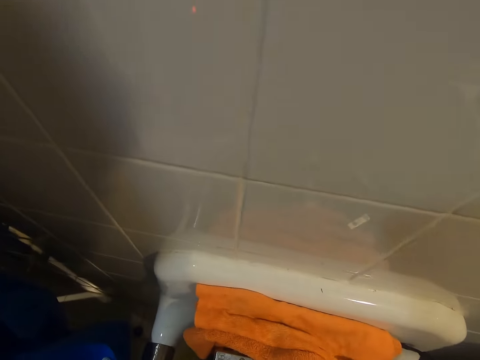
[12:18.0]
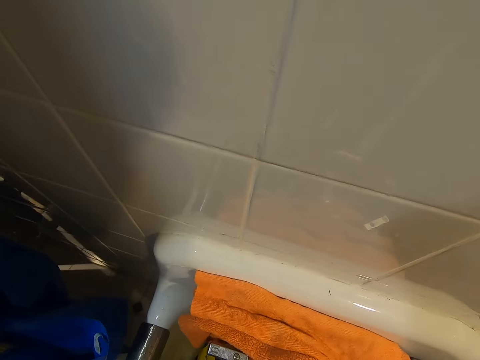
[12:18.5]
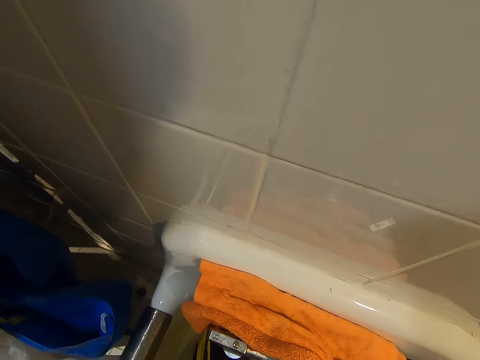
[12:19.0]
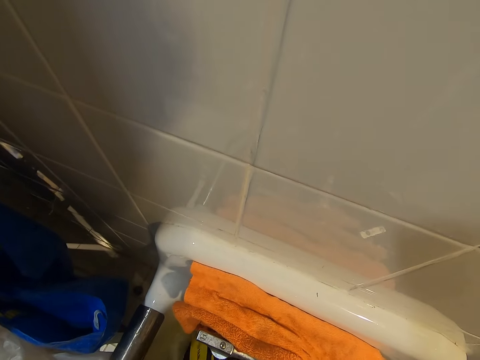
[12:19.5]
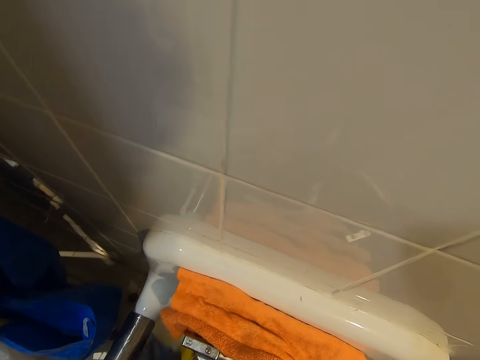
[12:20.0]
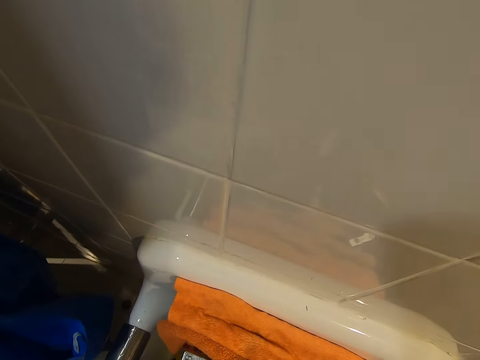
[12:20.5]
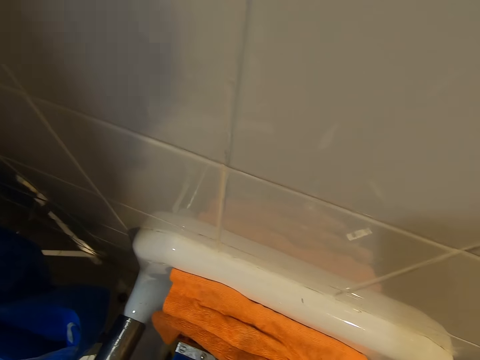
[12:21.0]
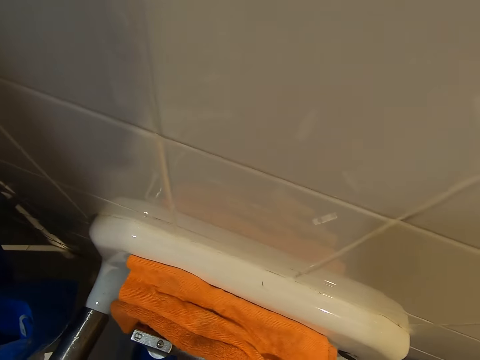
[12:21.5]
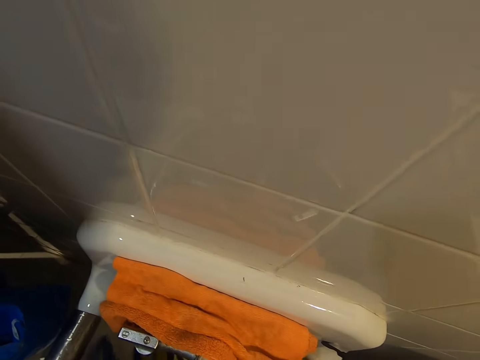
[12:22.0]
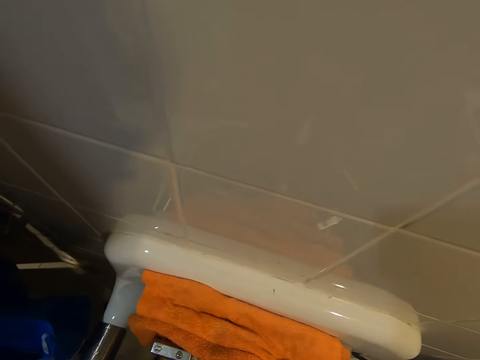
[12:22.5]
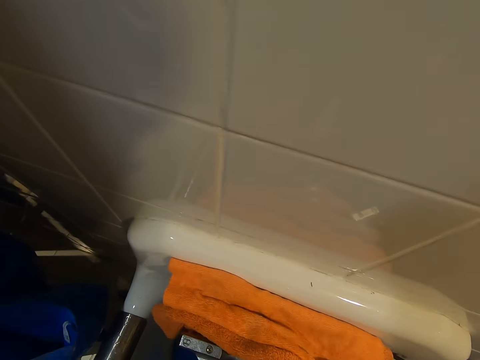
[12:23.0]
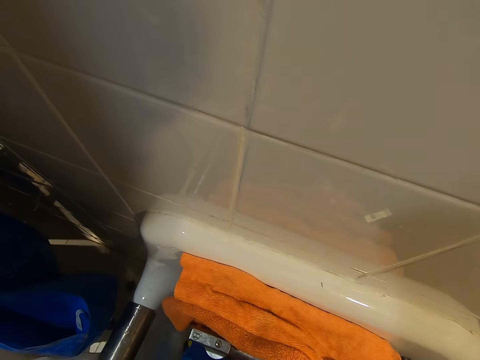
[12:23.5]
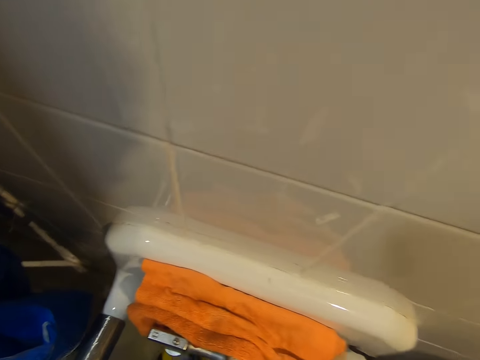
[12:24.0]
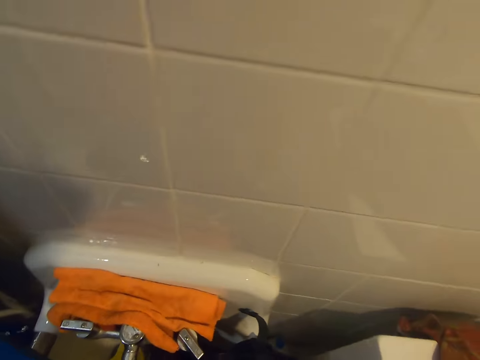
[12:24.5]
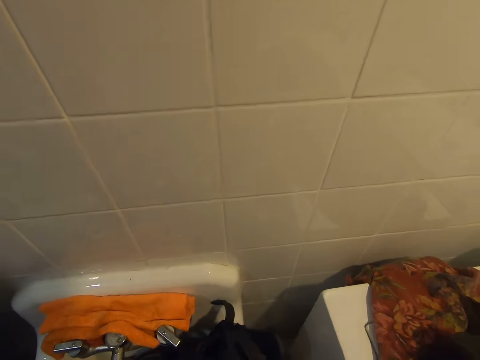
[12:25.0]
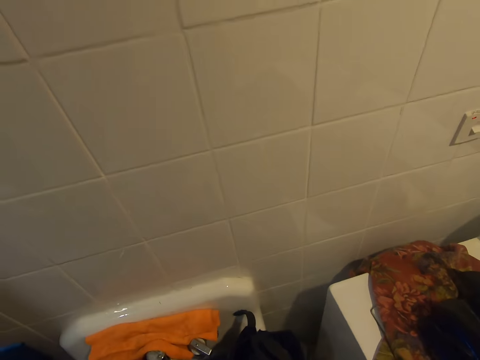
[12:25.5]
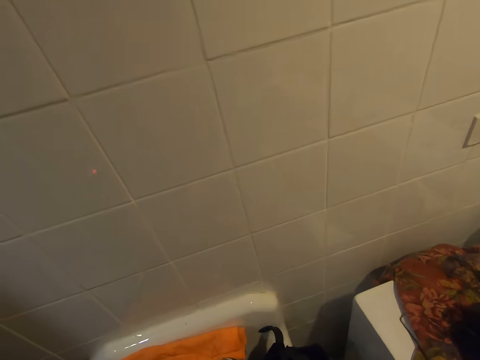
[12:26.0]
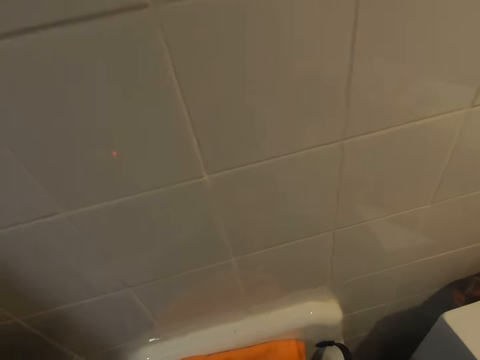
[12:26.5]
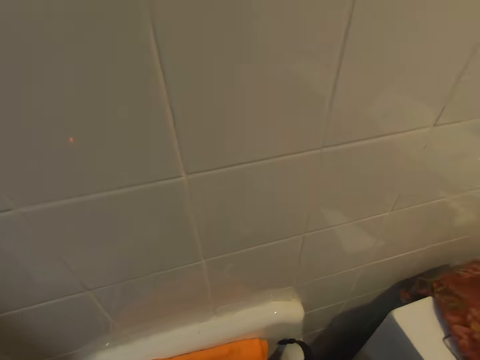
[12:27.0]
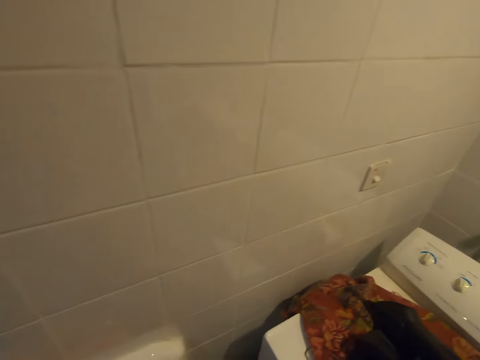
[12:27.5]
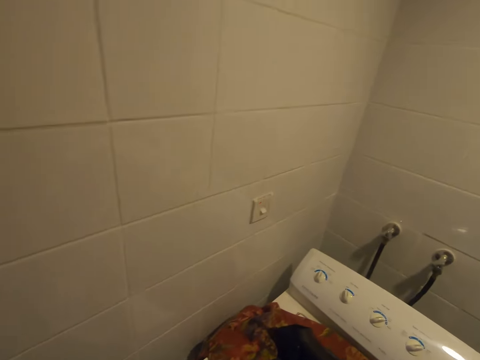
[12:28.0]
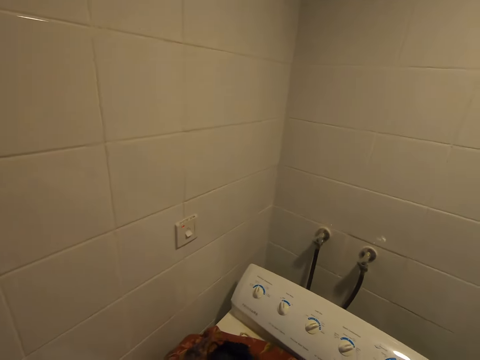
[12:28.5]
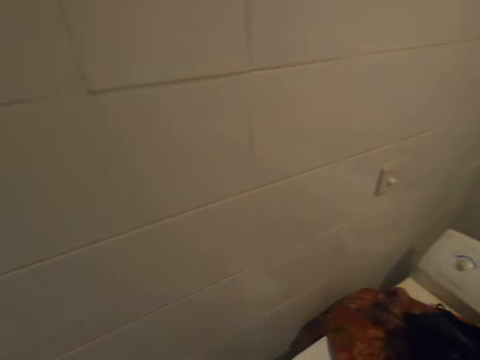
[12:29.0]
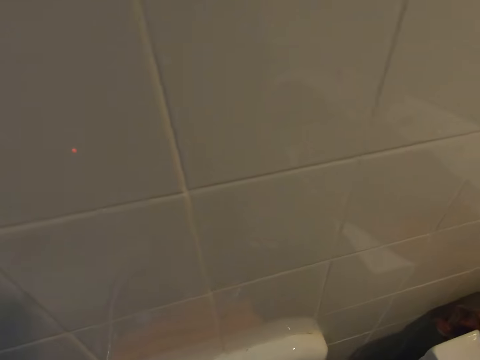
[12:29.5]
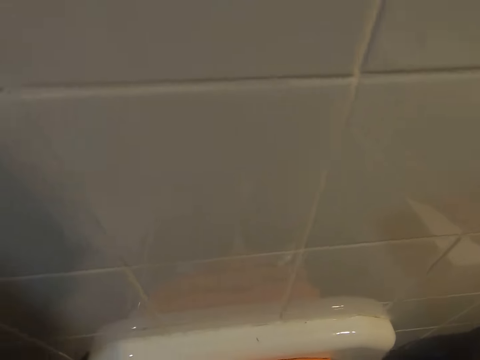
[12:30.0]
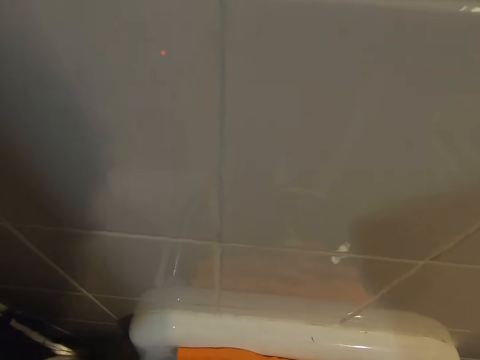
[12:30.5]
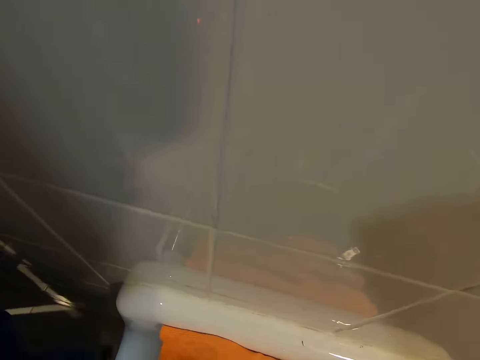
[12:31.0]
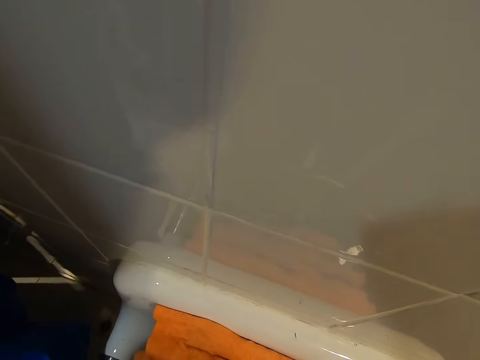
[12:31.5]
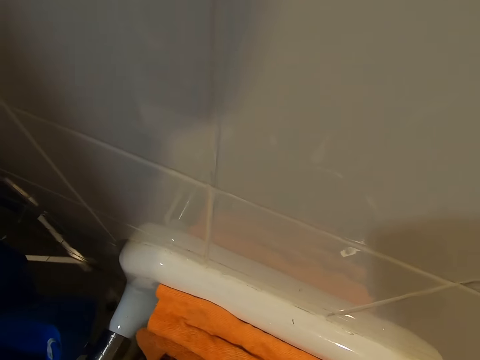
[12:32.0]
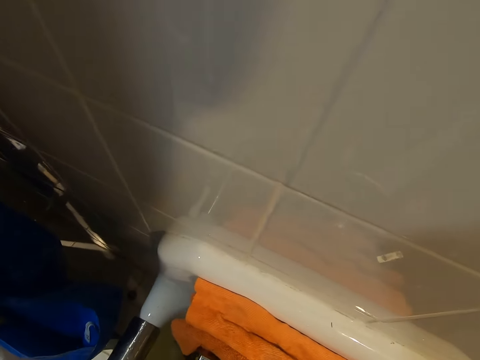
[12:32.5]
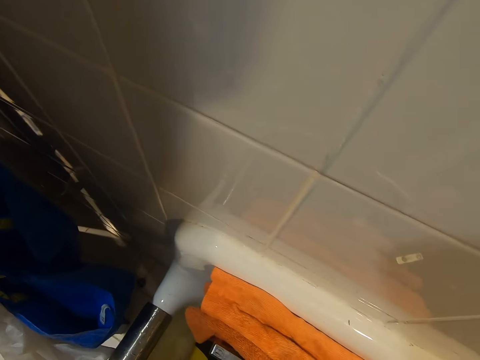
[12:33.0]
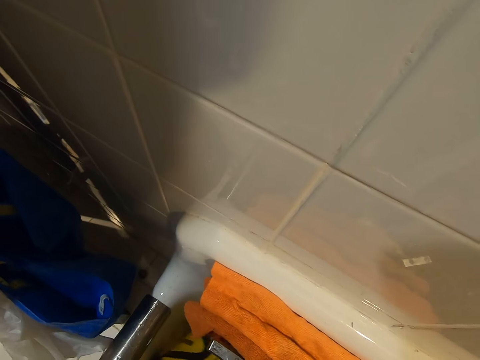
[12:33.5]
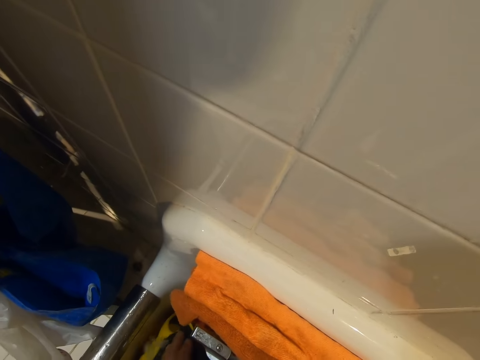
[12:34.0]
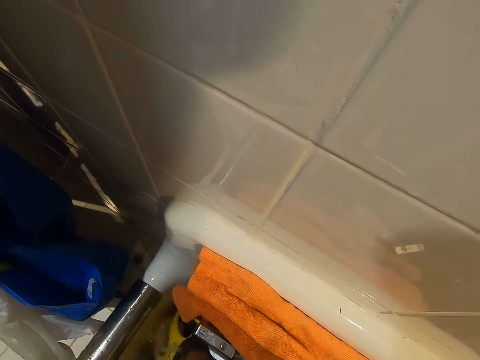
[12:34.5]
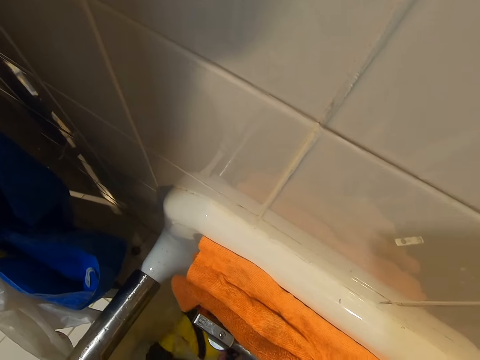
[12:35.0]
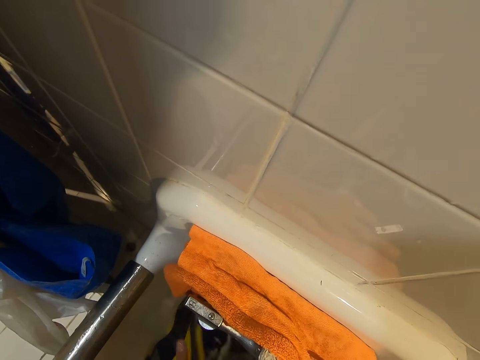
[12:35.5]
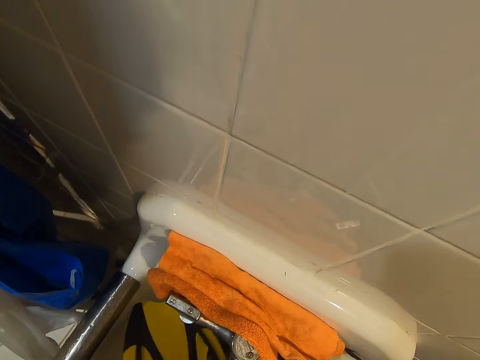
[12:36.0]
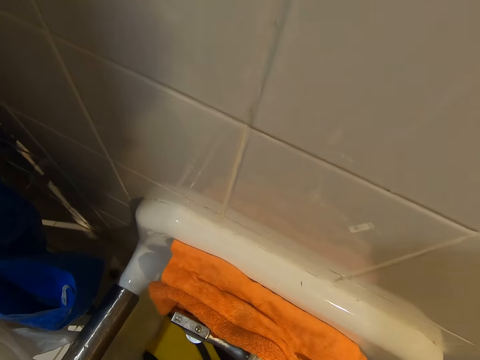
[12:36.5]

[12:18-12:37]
The camera wearer rinses another object on the sink. They drop something on the laundry machine. They rinse diving flippers on the sink.

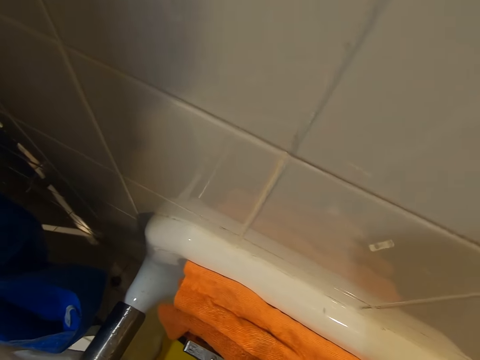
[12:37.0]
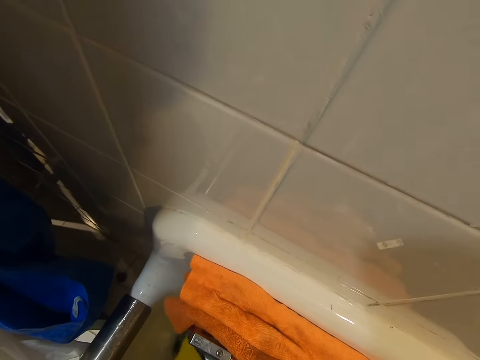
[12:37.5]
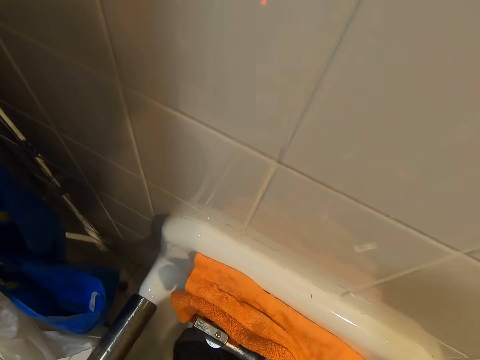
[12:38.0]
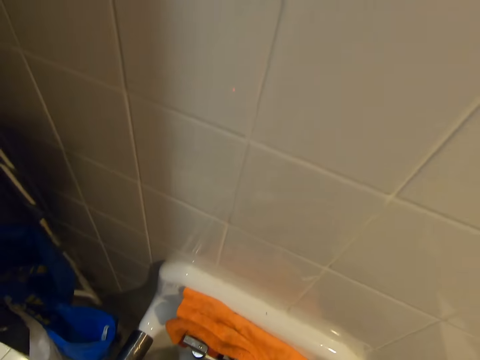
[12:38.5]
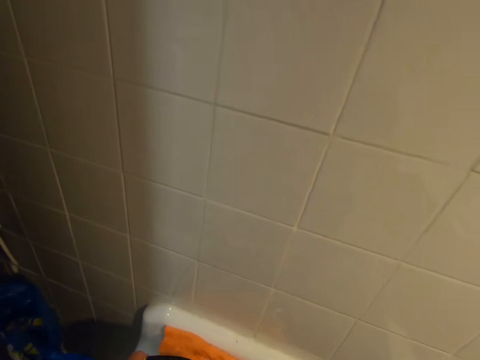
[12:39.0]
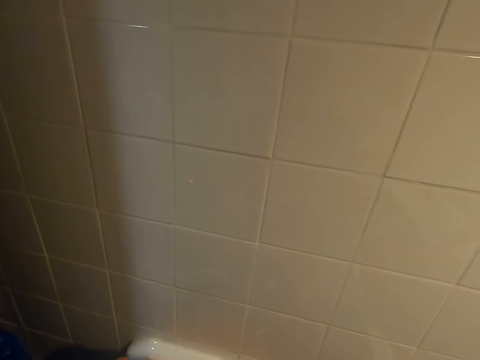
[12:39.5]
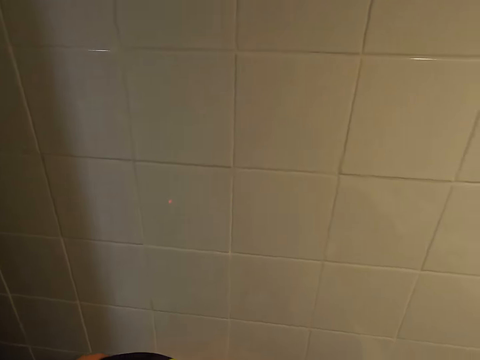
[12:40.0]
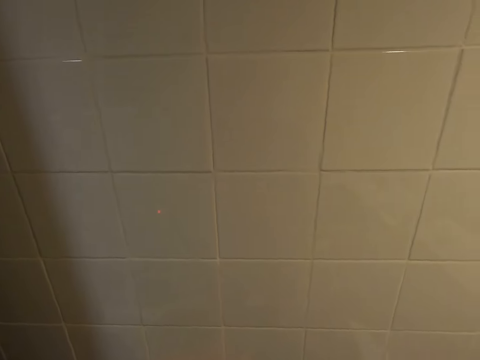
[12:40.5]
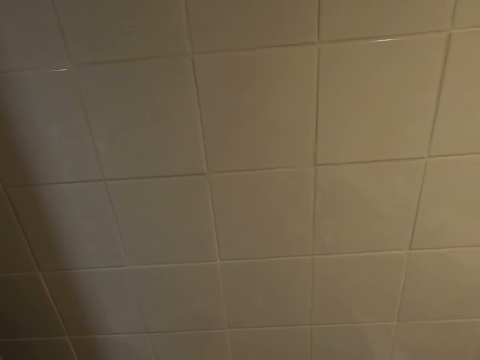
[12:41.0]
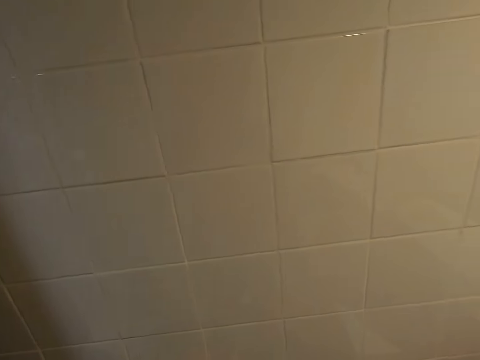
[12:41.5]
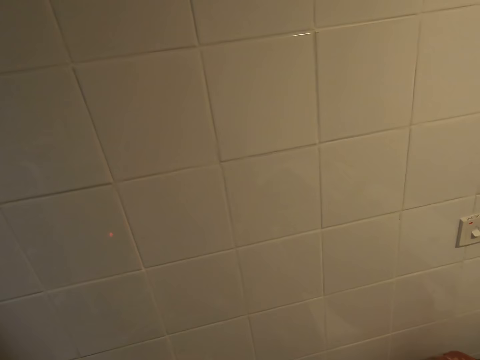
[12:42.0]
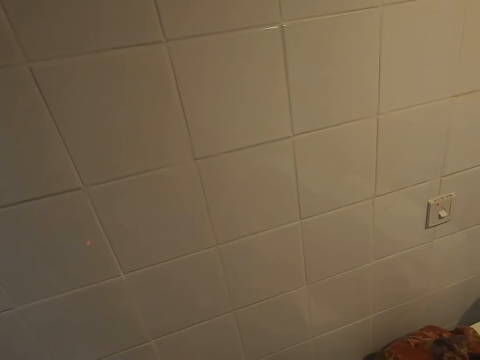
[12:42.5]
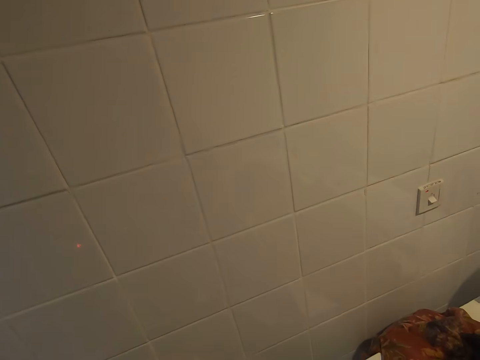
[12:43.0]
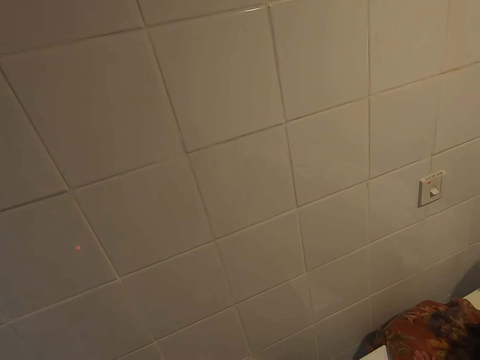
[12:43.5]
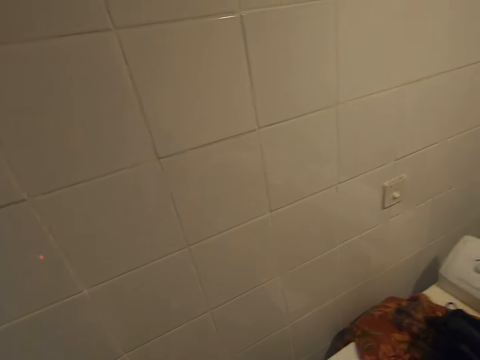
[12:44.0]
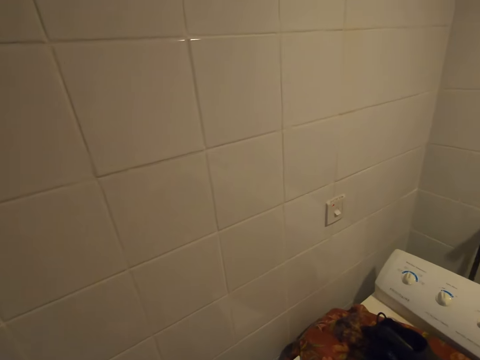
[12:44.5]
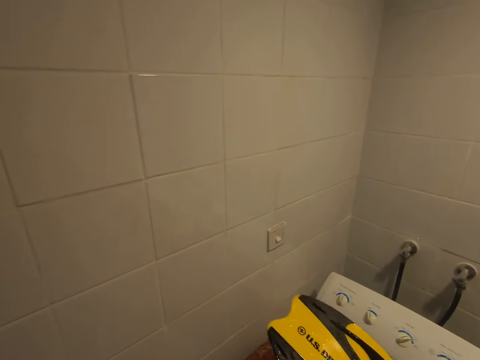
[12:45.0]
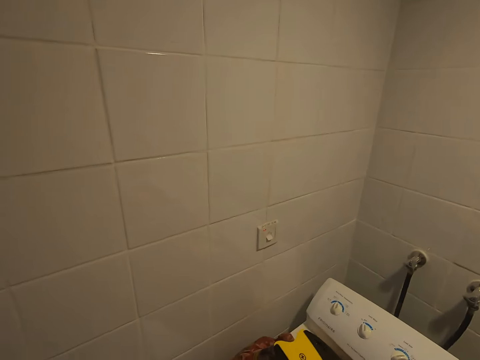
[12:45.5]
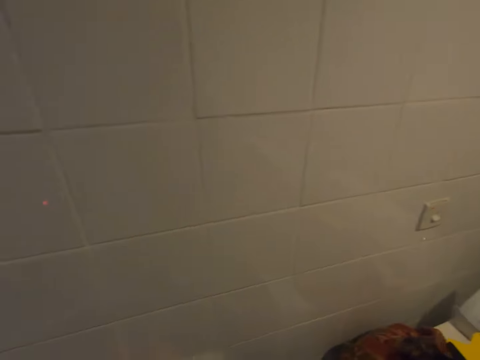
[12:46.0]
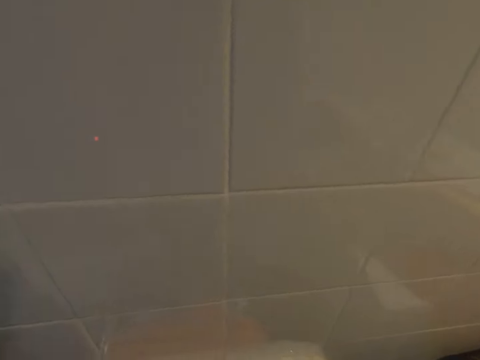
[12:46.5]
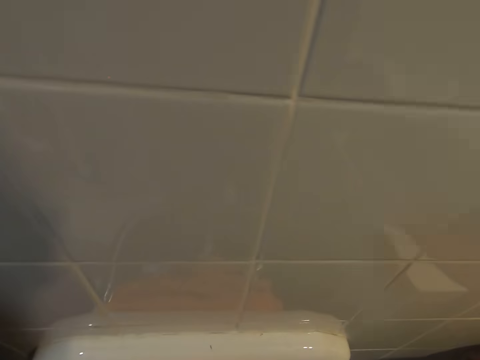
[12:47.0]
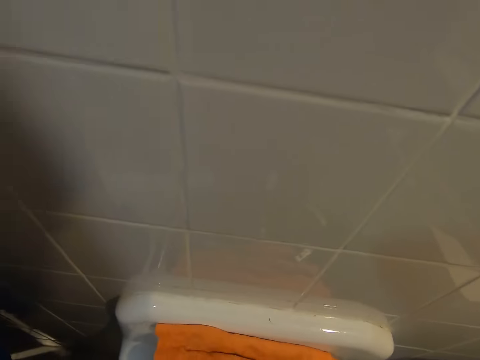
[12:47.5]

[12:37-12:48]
The camera wearer places the diving flippers on the washing machine.
